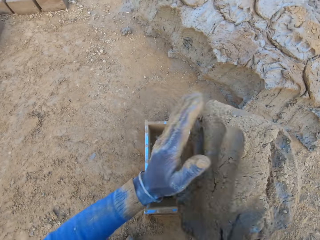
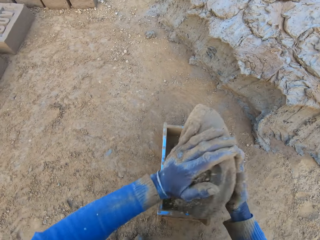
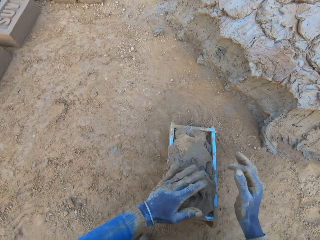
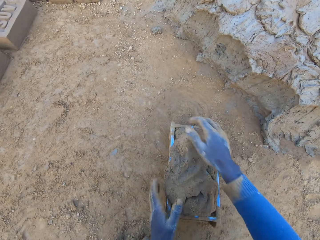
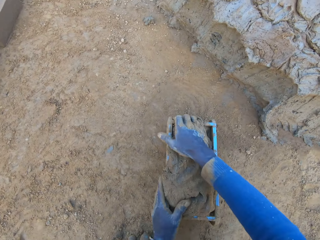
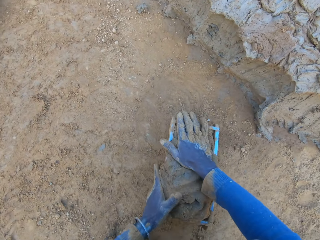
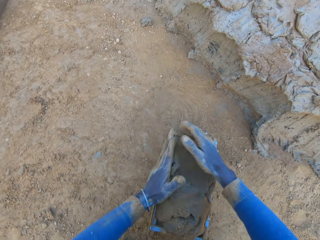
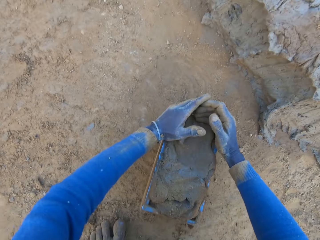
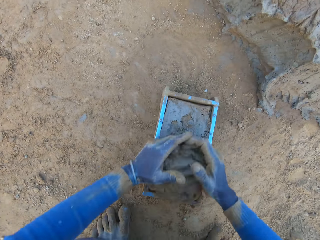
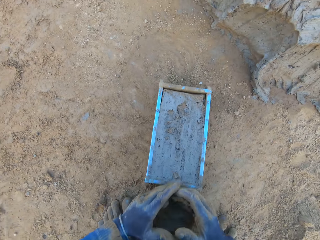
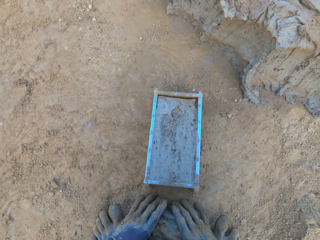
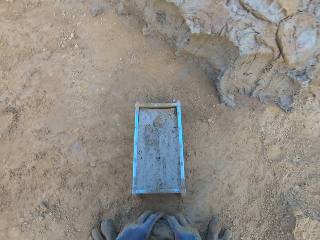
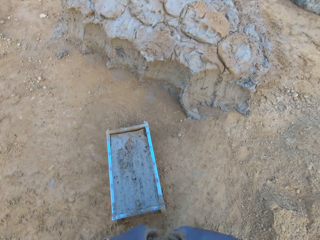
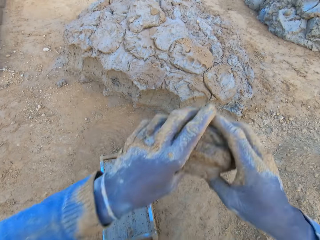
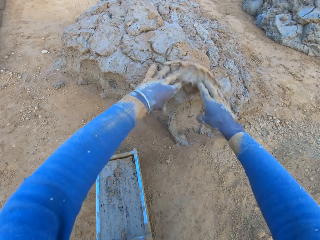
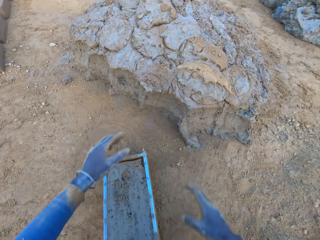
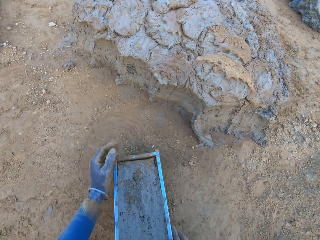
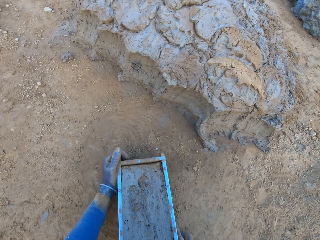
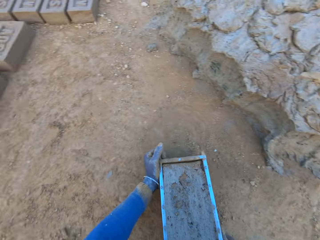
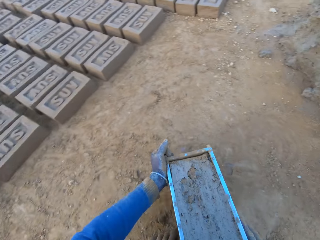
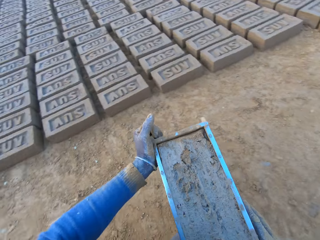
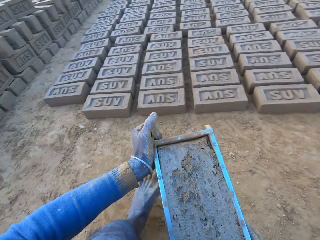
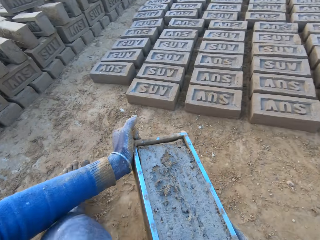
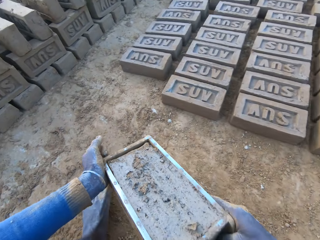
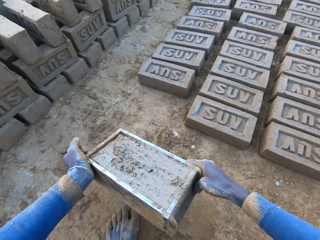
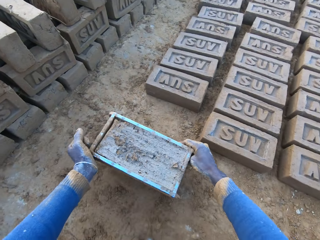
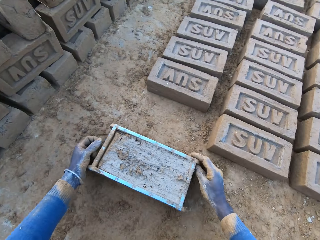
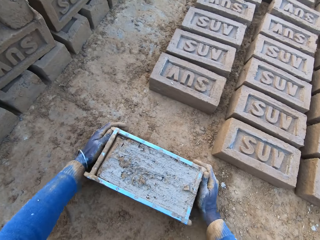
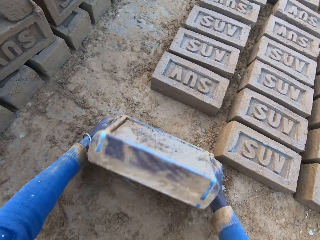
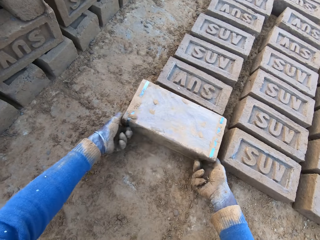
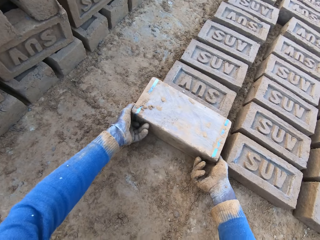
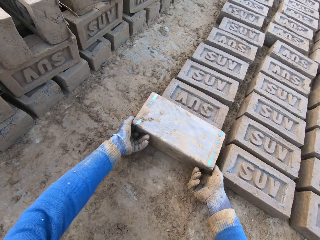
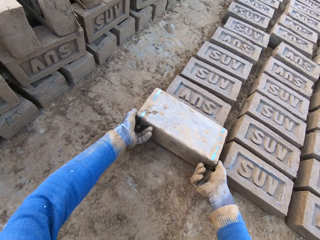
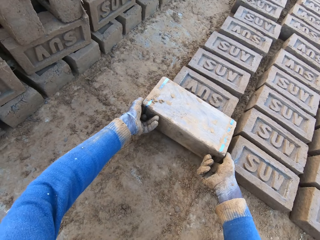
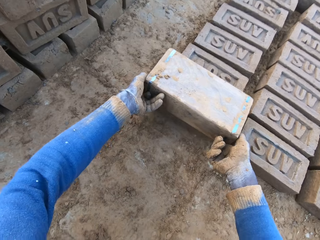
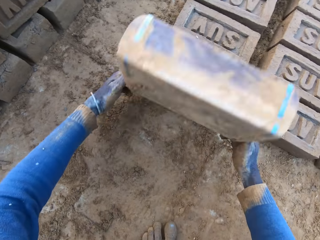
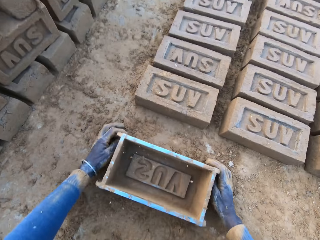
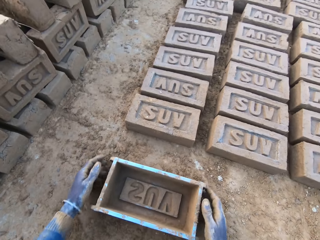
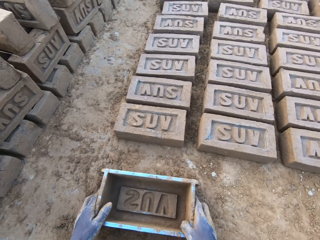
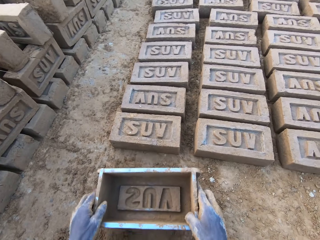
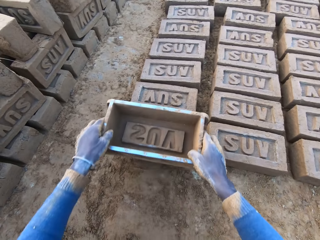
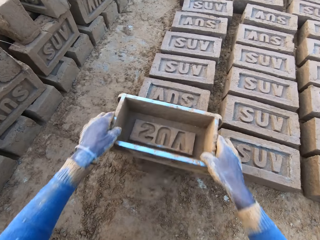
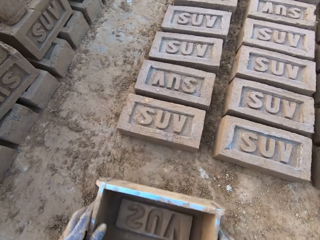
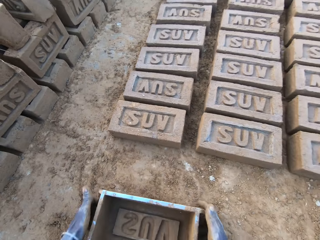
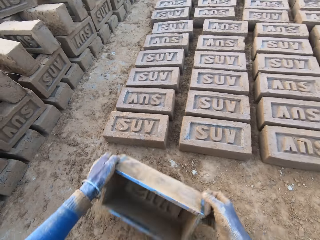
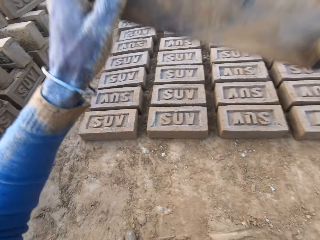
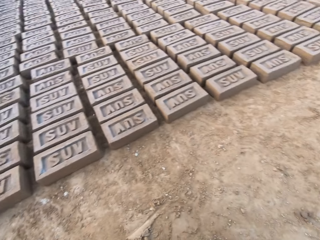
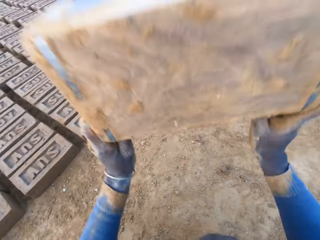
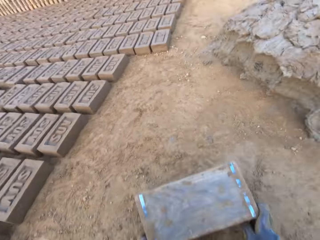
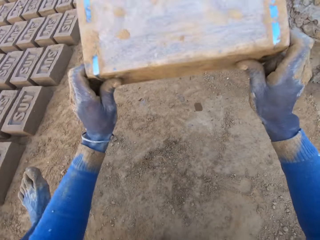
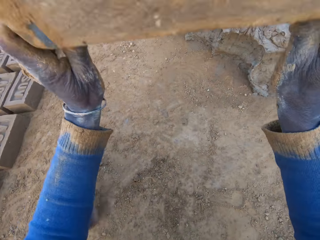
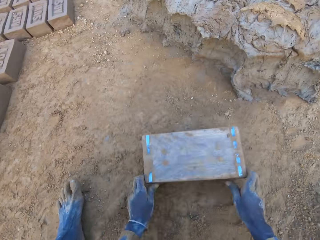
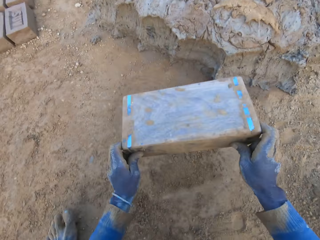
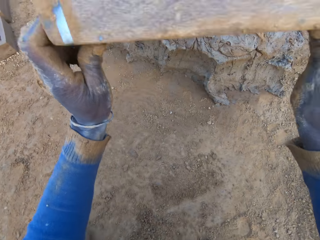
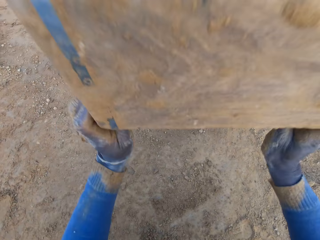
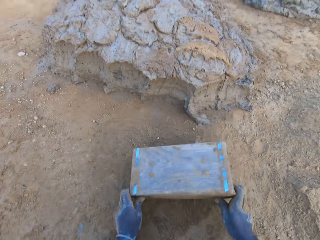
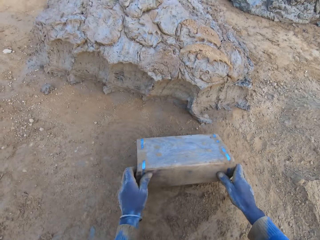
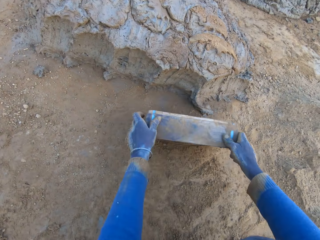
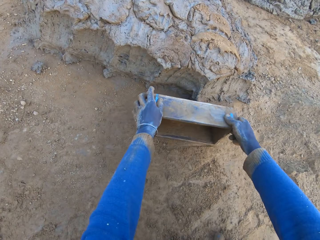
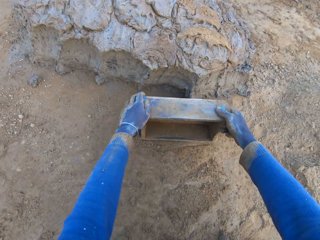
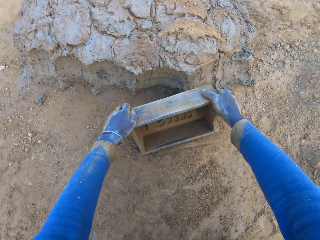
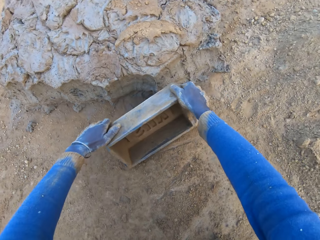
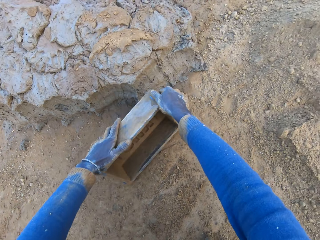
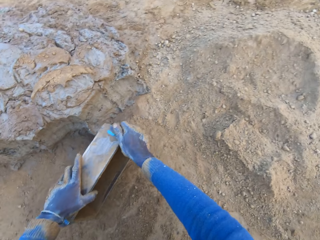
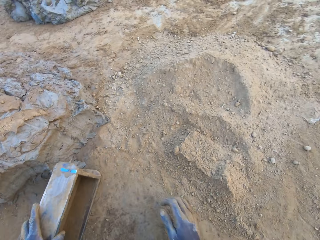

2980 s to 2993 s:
The camera wearer shifts the iron brick mold or wooden brick molds with his left hand on the ground. He drops the concrete or clay in the iron brick mold. He removes the excess concrete from the iron brick mold. He drops the excess concrete on the heap of concrete on the ground. He carries the iron brick mold from the ground. He drops the iron brick mold on the ground beside other bricks. He turns the iron brick mold on the ground. He removes the wooden brick molds. He drops the iron brick mold on the ground. He hits the brick with the iron brick mold in his hands. He hits the iron brick mold on the ground with his two hands. He removes clay particles from the wooden brick molds.

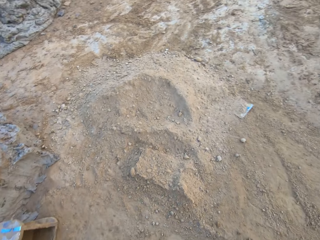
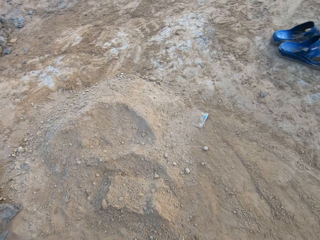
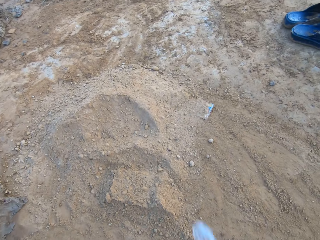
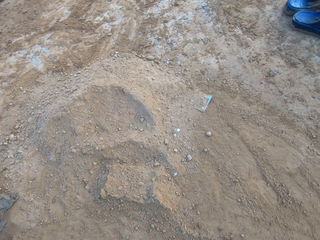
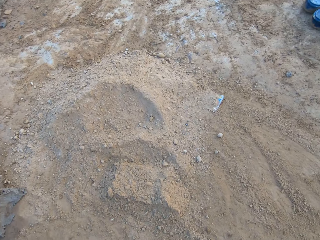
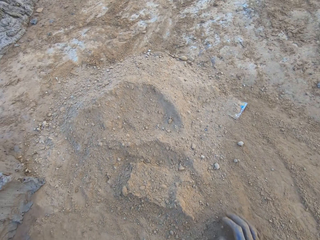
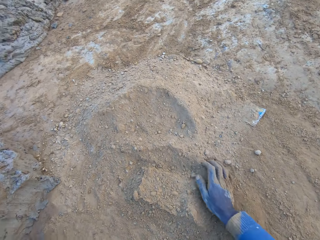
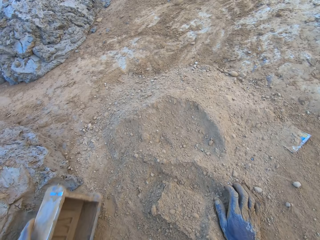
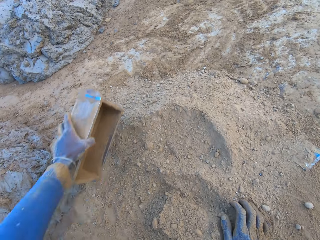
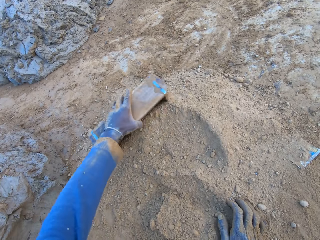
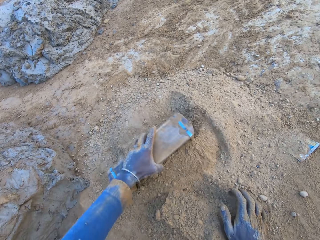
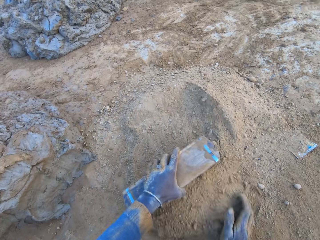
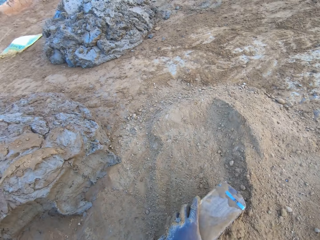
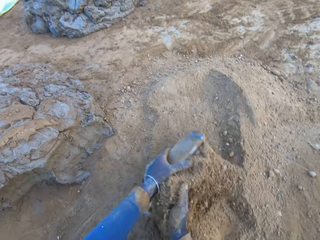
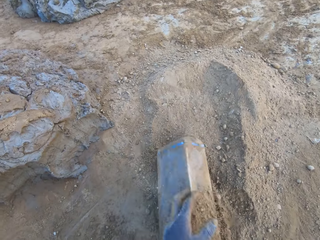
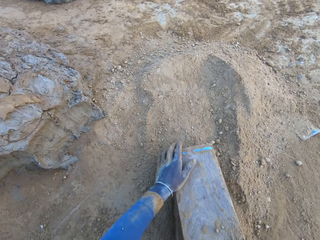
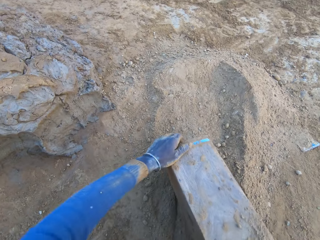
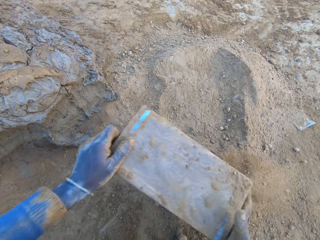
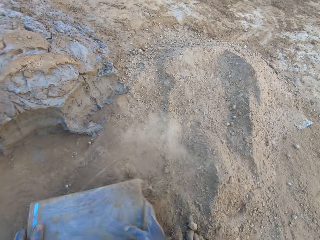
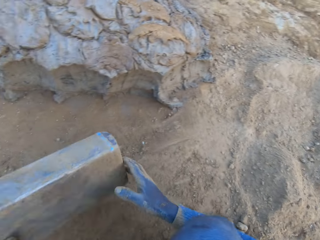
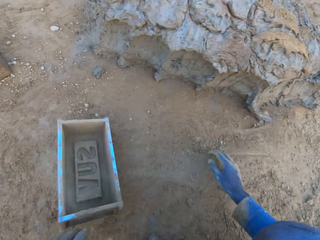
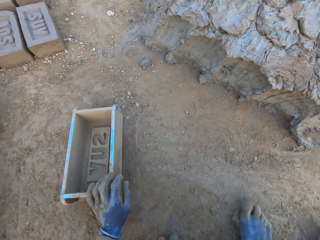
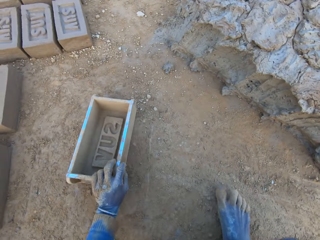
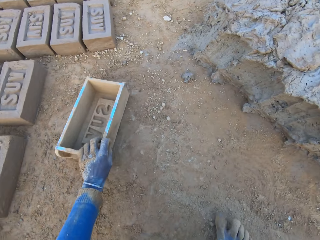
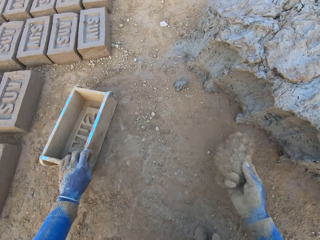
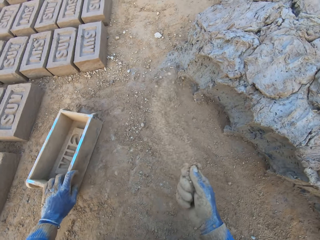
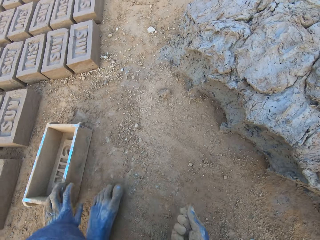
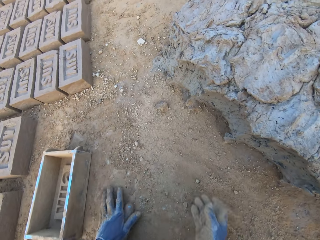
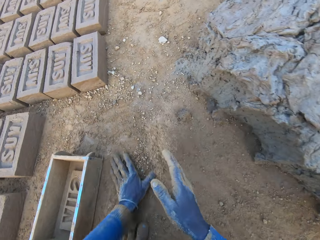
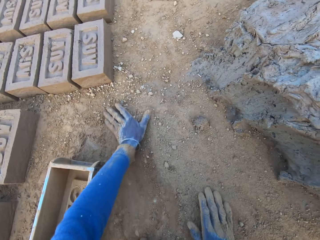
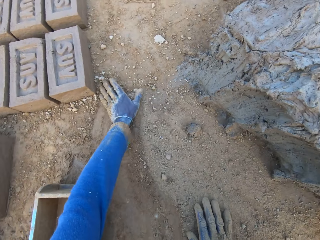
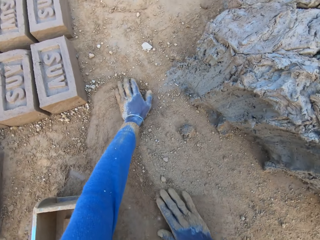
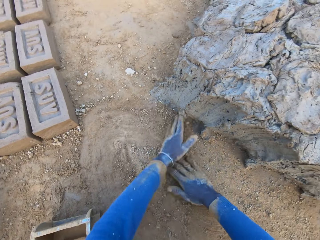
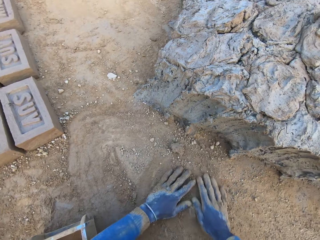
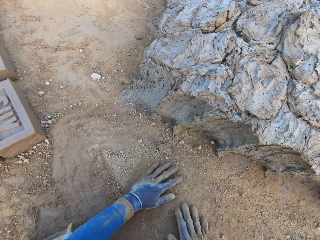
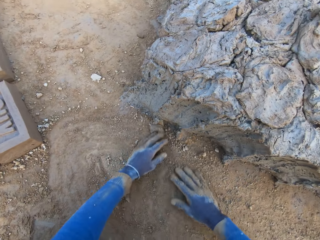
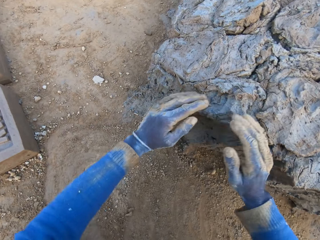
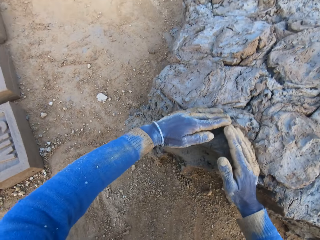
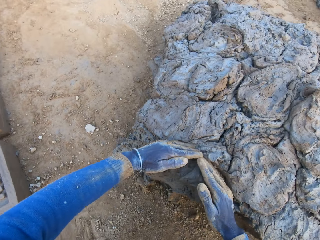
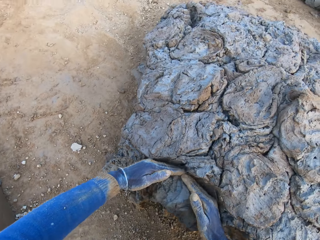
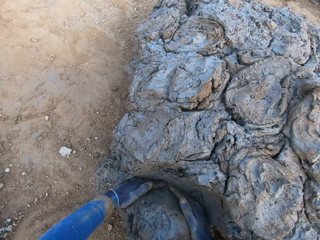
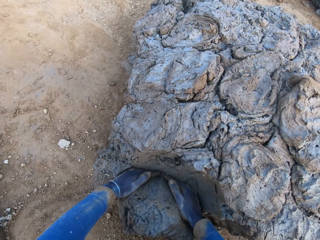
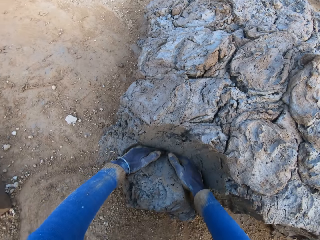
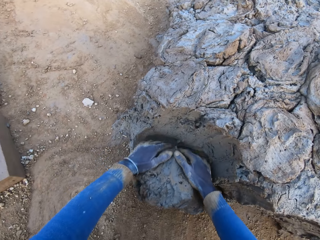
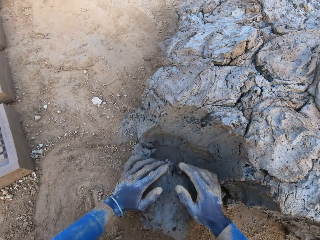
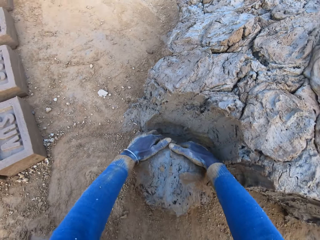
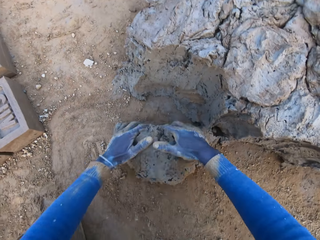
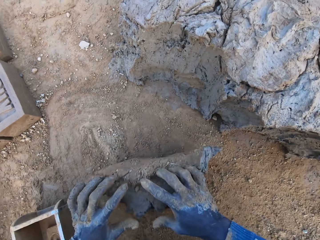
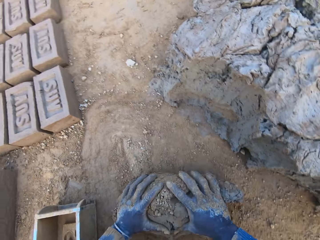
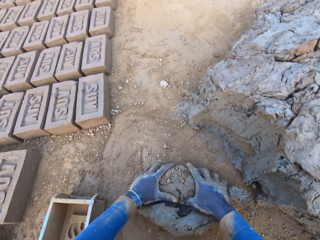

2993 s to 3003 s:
The camera wearer spits on the ground. He scoops soil. He pours sand from the ground into the iron brick mold. He removes the sand from the iron brick mold. He drops the concrete in the iron brick mold. He pours the sand on the ground with his right hand. He spreads the soil with his hands. He rubs his hands on the ground. He cuts a portion of the concrete from a heap of concrete with his hands. He scoops molded clay.
